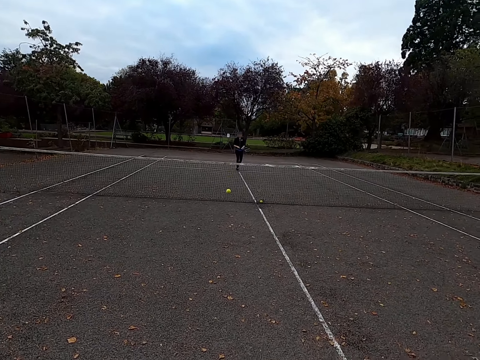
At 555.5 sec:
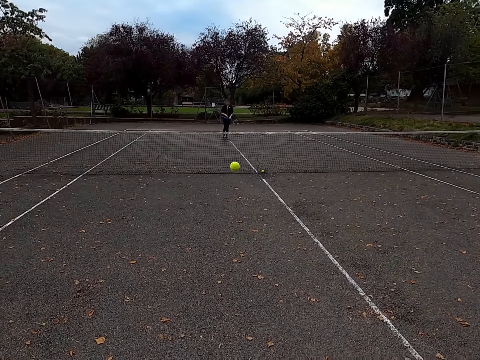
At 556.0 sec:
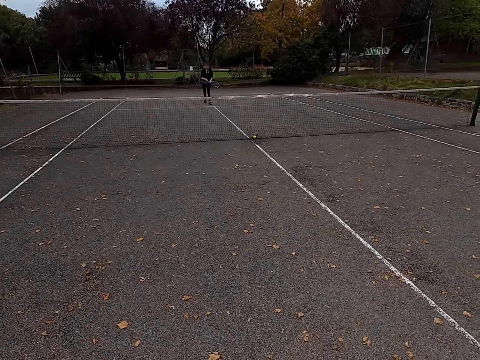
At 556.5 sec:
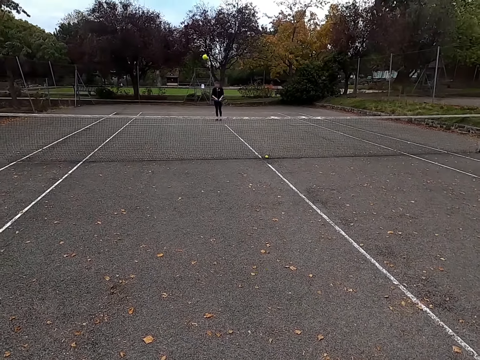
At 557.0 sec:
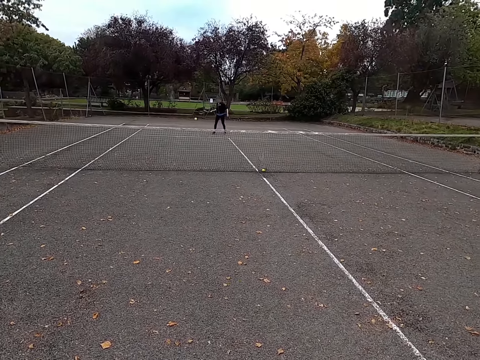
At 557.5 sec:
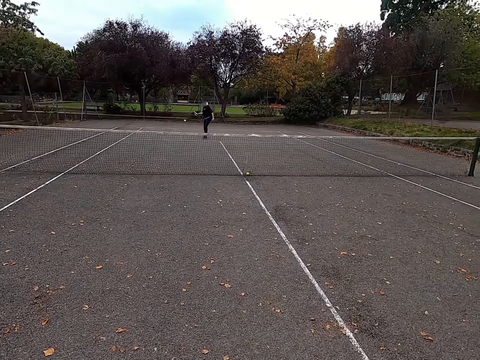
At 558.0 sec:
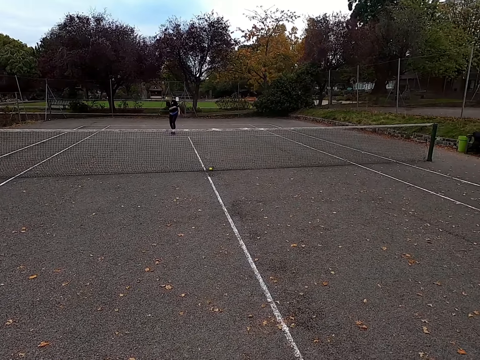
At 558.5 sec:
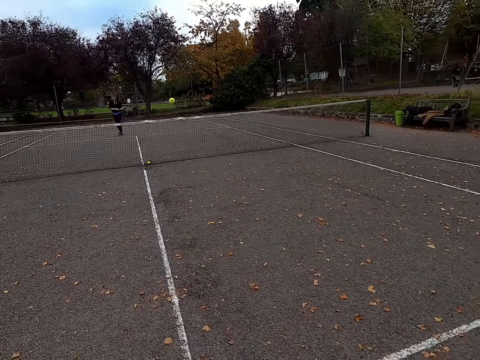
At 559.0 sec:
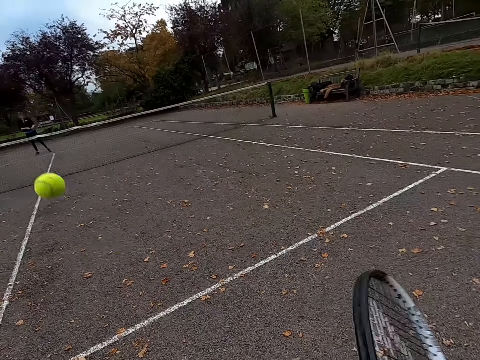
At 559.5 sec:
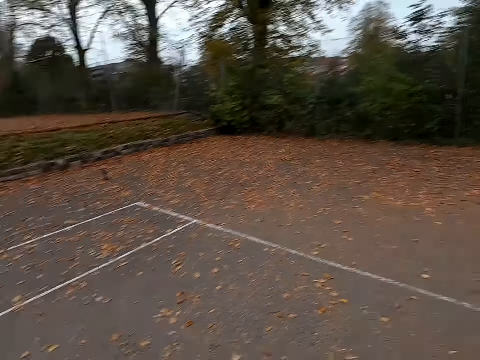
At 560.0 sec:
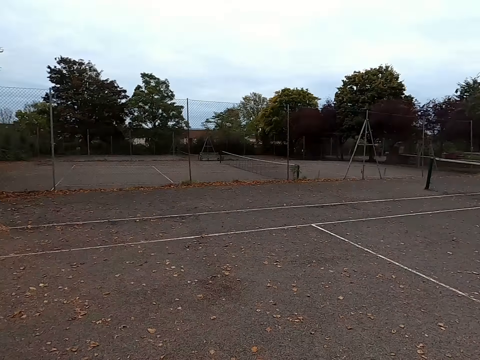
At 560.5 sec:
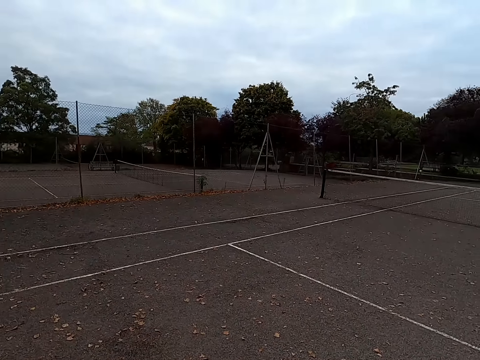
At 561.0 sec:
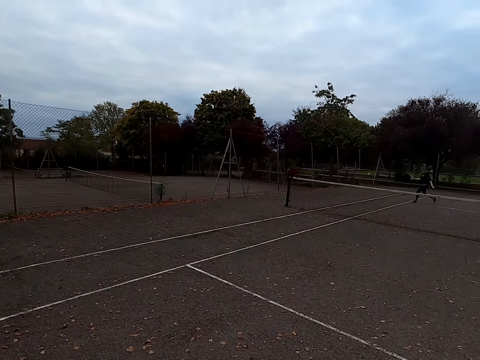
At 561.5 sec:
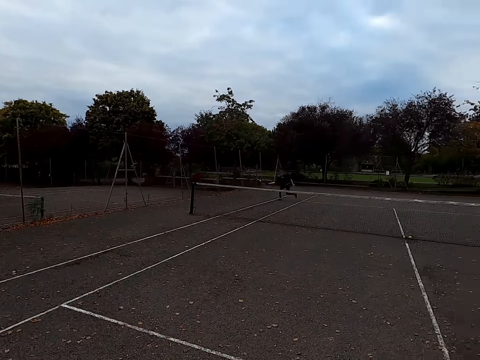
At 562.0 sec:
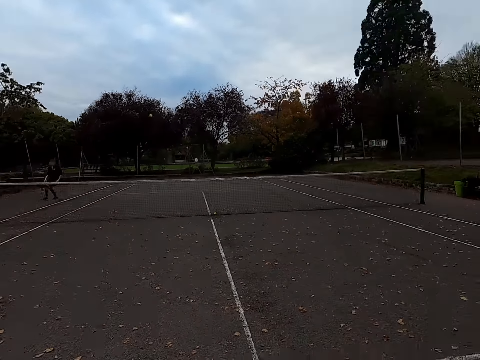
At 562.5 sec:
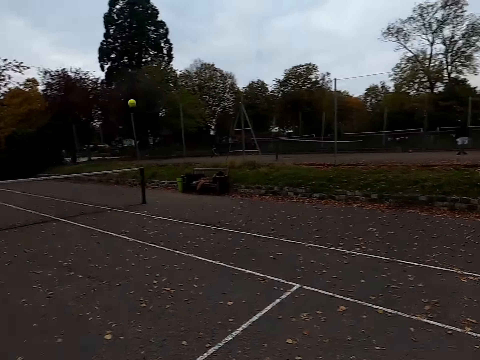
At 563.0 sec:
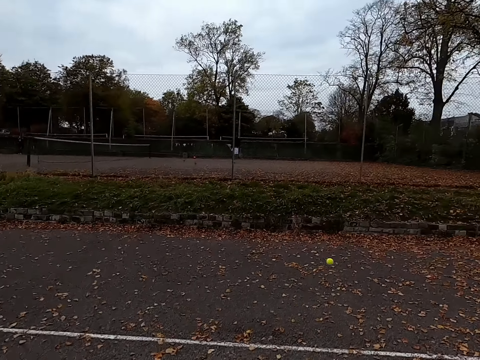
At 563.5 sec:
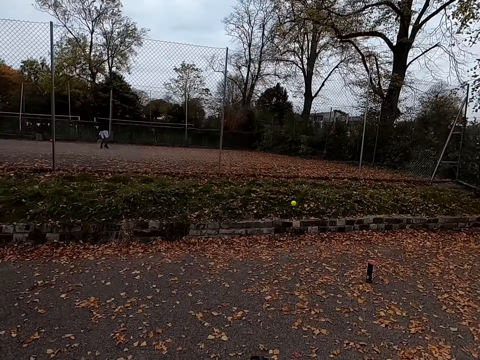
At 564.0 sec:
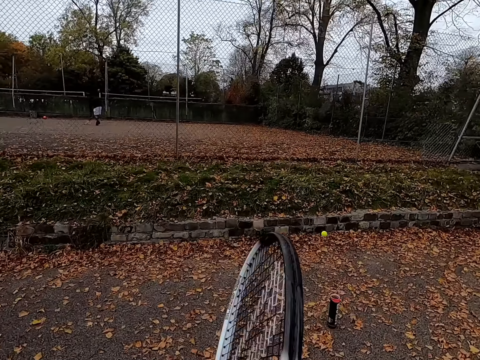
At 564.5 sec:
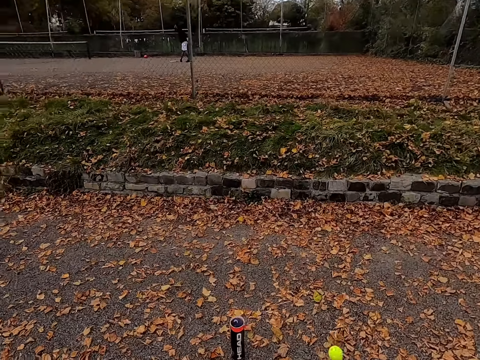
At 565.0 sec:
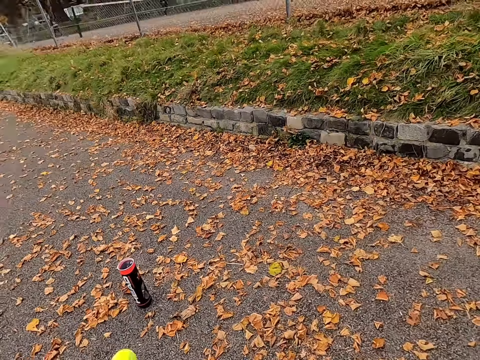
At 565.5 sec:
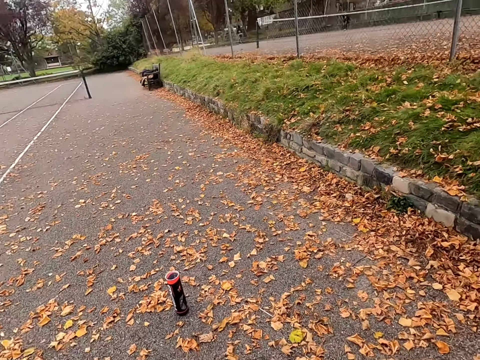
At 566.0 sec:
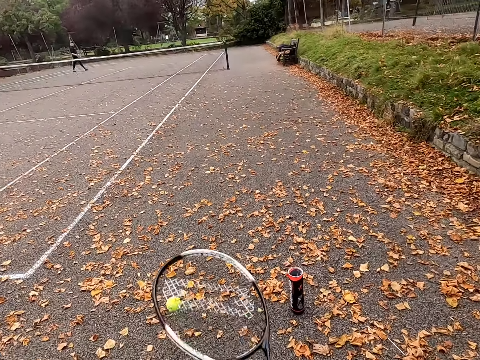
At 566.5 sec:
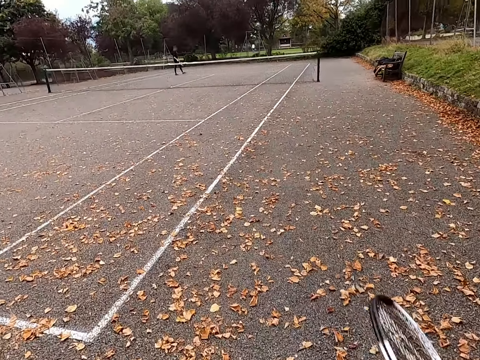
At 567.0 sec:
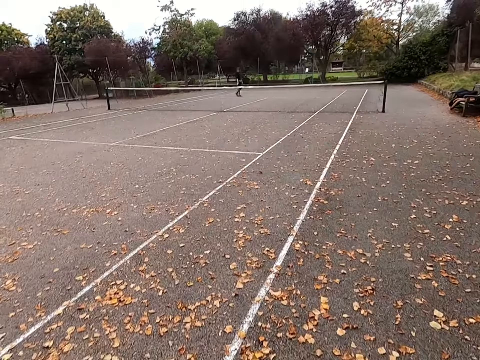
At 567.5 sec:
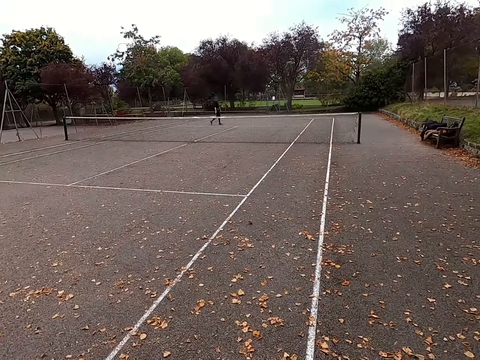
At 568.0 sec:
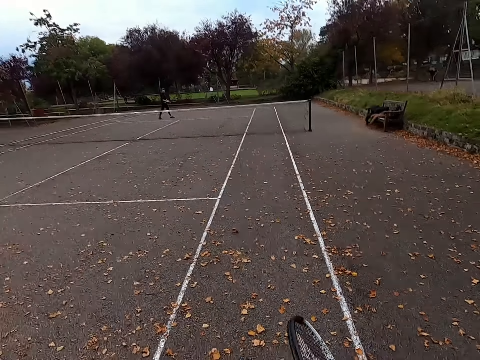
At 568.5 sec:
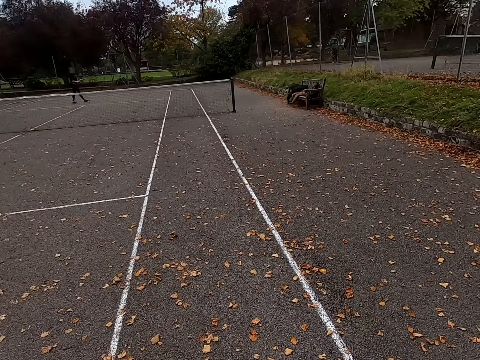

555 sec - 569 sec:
The camera wearer hits the tennis ball with a racquet. A woman hits the tennis ball with a racquet. The camera wearer hits the tennis ball with a racquet and looks around the tennis court. The woman hits the tennis ball with a racquet. The camera wearer runs around the tennis court. They walk to the ball, pick up the tennis ball and walk around the tennis court.

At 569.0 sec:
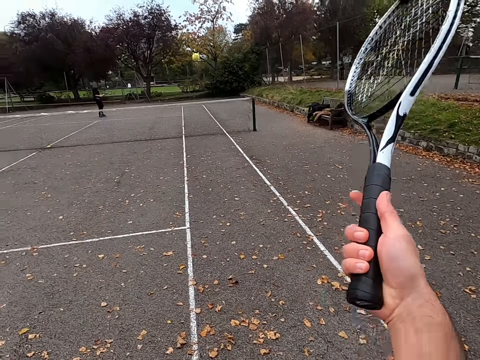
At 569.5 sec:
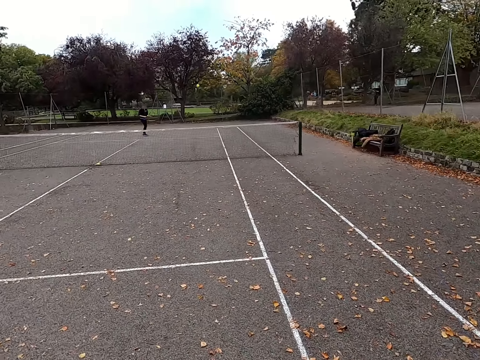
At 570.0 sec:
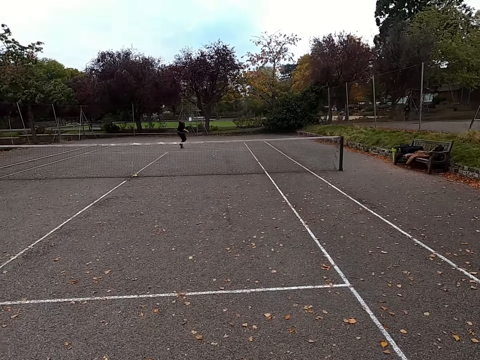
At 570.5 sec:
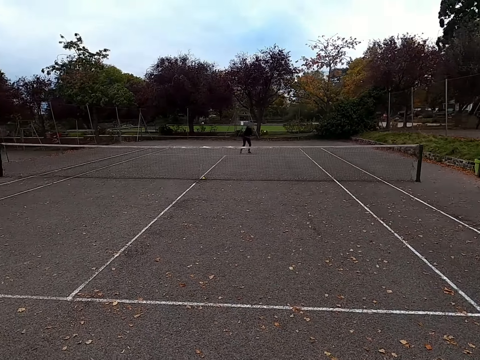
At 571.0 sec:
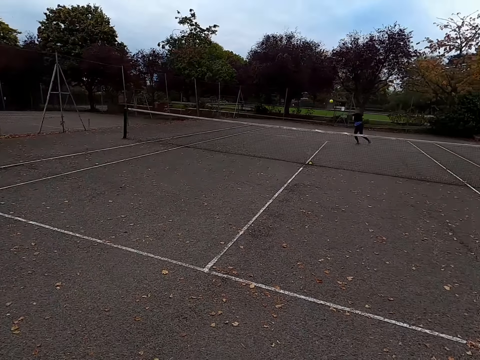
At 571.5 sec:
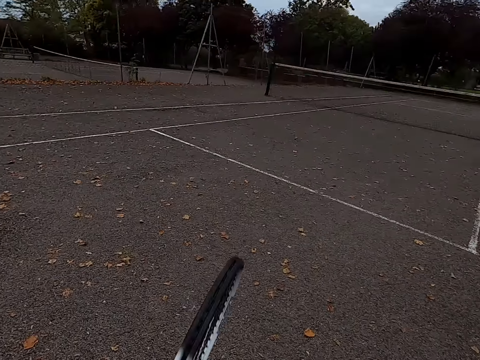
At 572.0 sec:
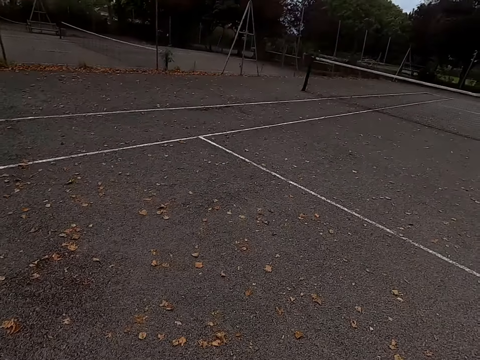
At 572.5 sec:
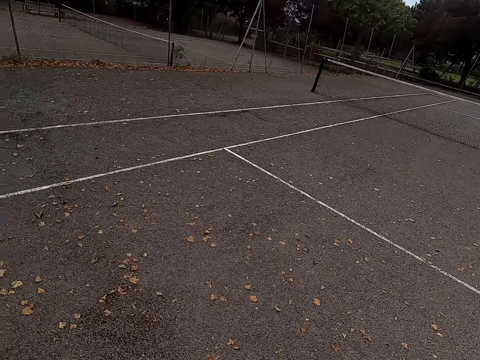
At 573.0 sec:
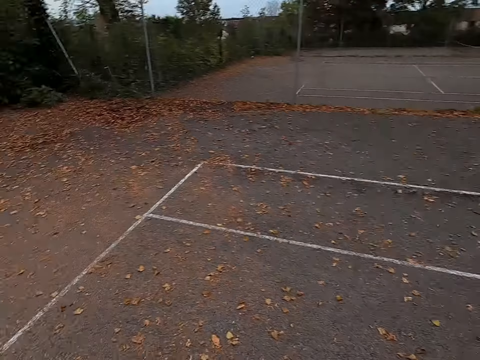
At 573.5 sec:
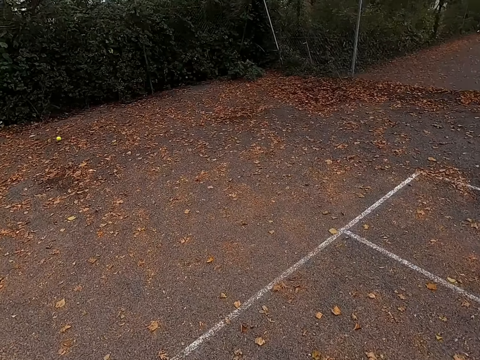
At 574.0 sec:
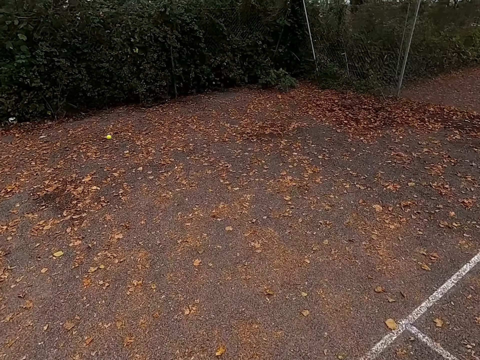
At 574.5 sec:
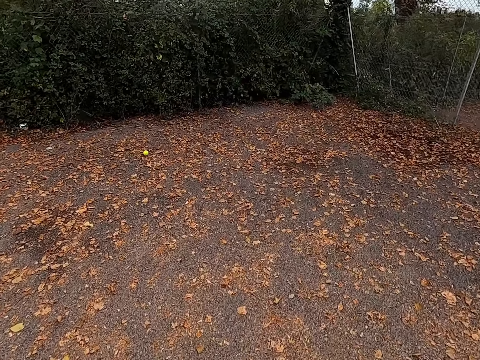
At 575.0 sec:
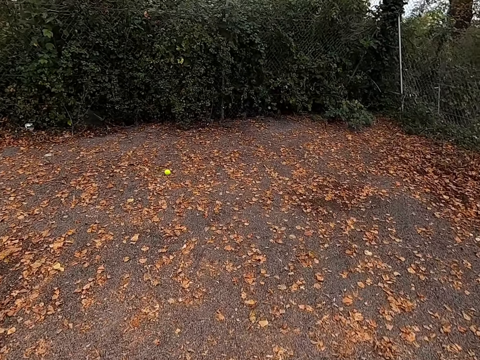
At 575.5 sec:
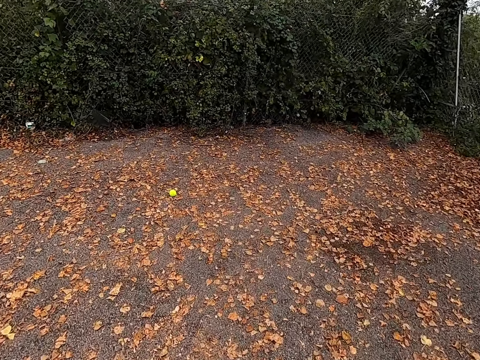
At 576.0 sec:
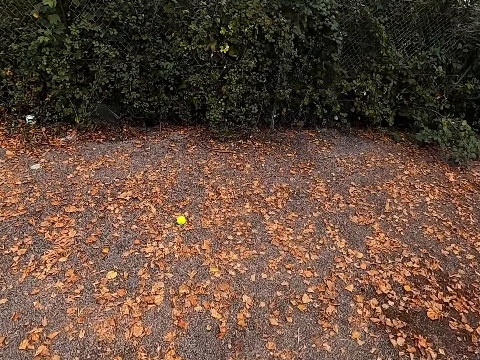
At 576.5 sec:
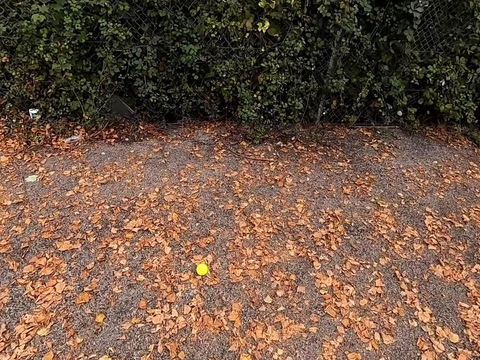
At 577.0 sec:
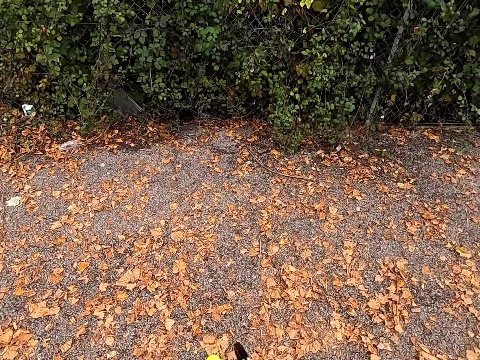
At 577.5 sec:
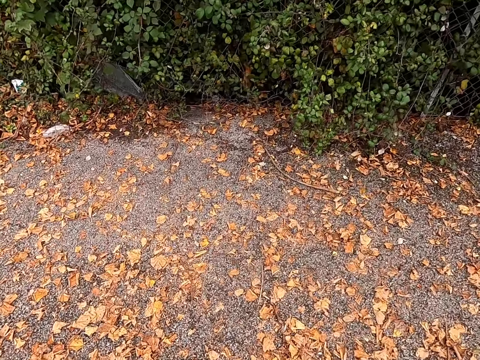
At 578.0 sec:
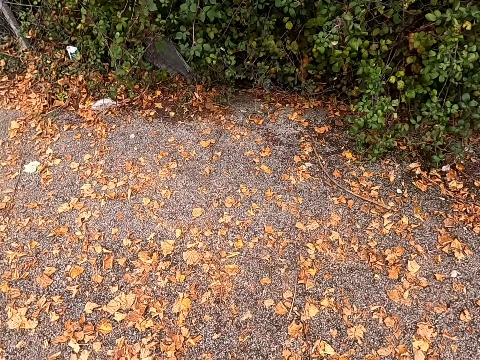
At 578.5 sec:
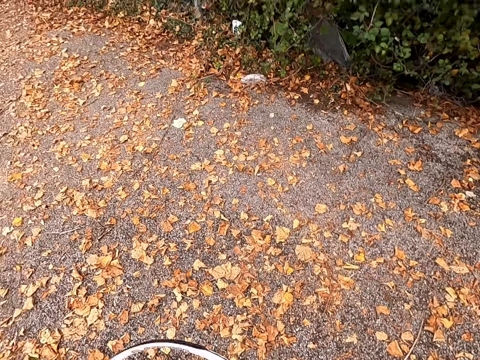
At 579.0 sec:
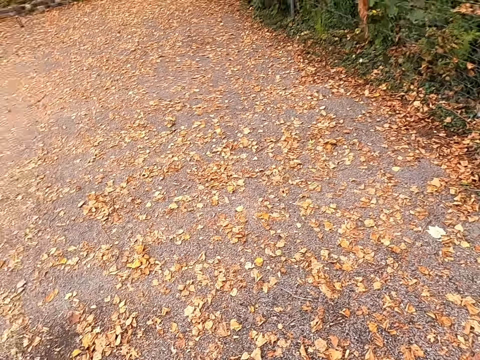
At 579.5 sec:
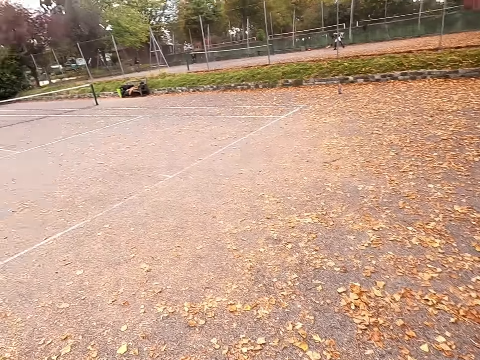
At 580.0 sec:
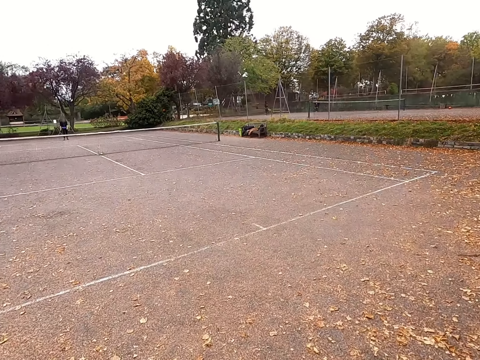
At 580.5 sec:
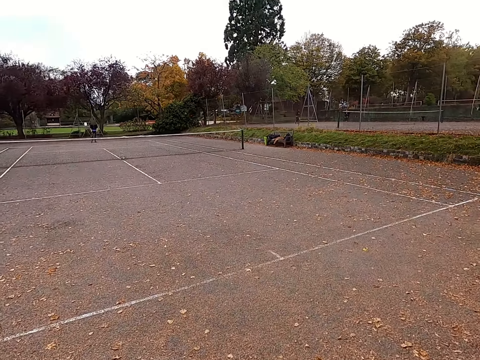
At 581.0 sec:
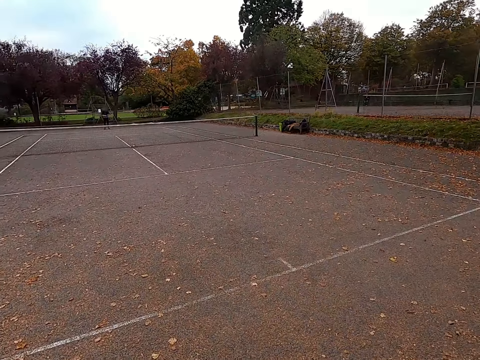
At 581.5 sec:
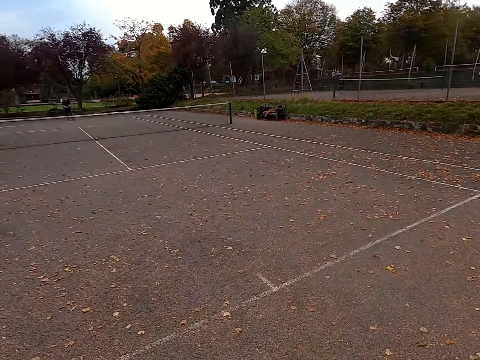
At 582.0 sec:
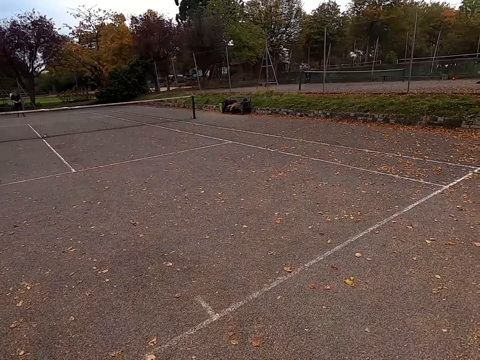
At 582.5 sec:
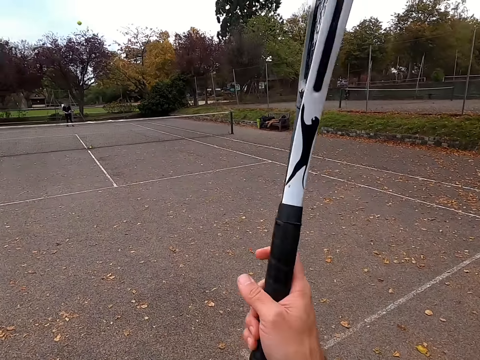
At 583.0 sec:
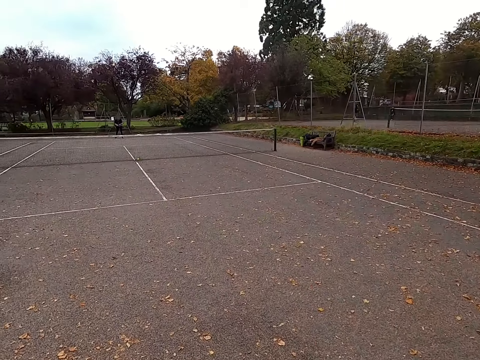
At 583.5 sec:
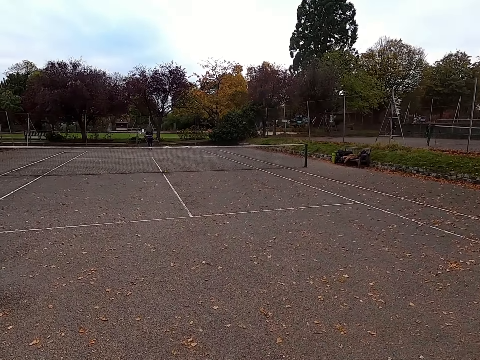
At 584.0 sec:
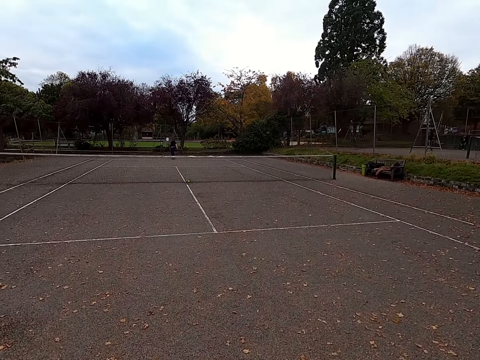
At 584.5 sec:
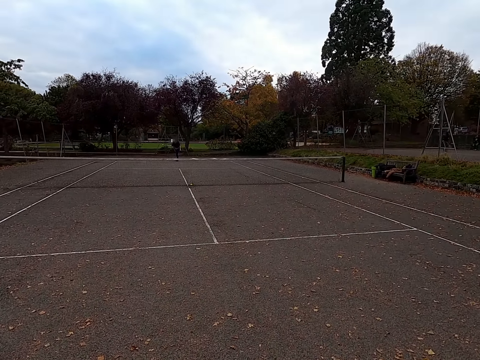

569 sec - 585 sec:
The camera wearer hits the tennis ball with a racquet. A woman hits the tennis ball with a racquet. The camera wearer walks around the tennis court. They walk to the ball, pick up the tennis ball and walk around the tennis court. They hit the tennis ball with a racquet. The woman hits the tennis ball with a racquet.
